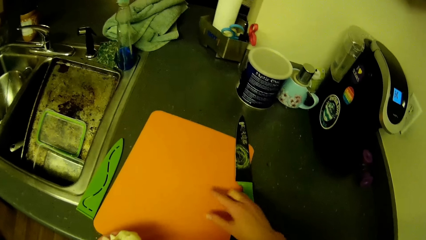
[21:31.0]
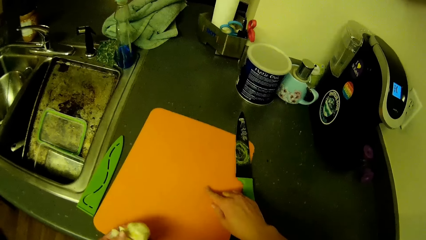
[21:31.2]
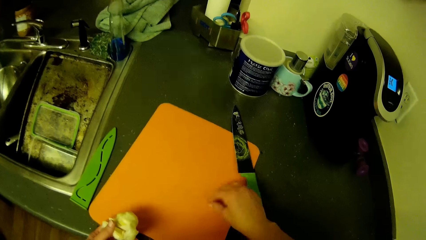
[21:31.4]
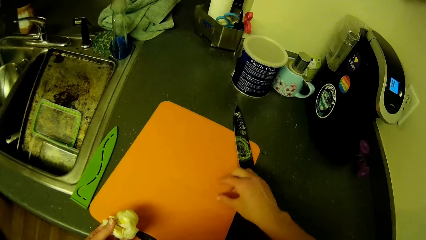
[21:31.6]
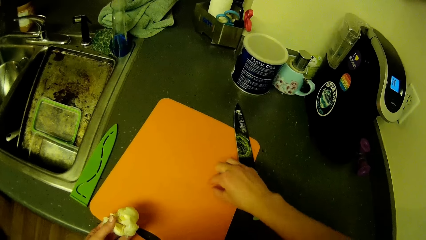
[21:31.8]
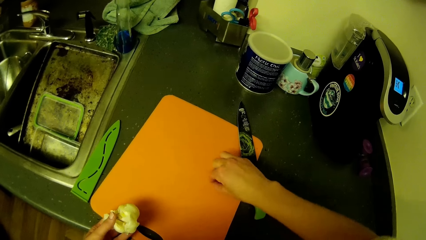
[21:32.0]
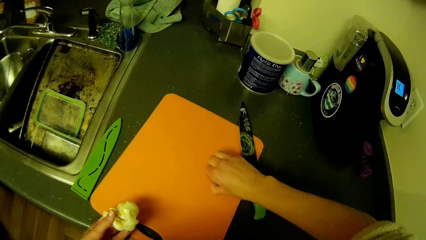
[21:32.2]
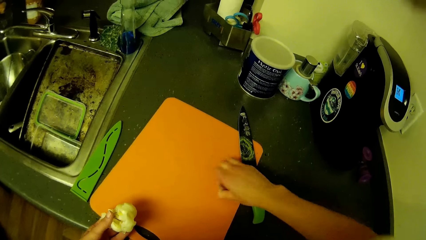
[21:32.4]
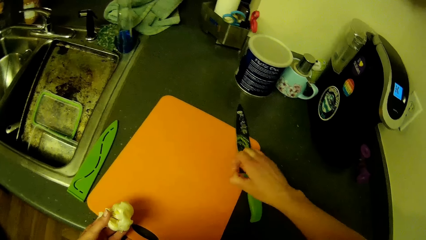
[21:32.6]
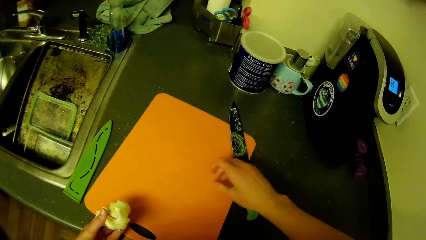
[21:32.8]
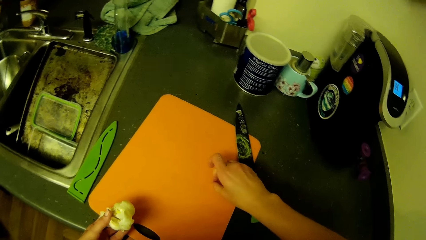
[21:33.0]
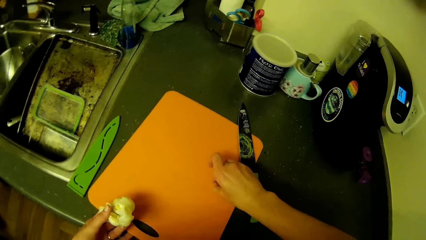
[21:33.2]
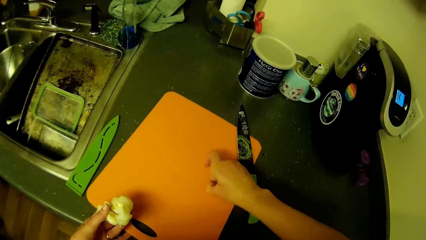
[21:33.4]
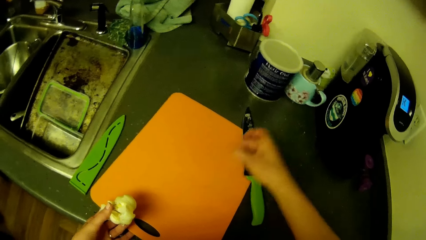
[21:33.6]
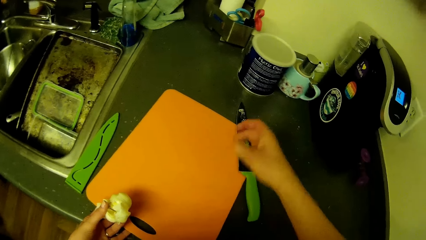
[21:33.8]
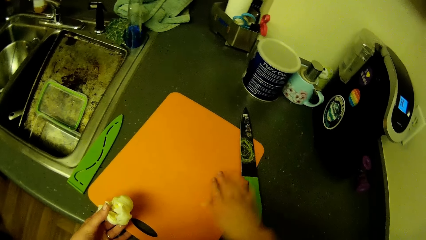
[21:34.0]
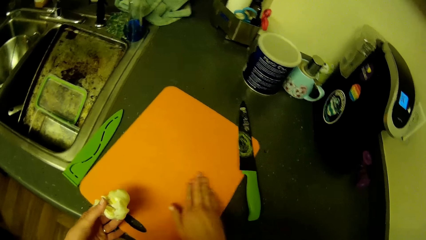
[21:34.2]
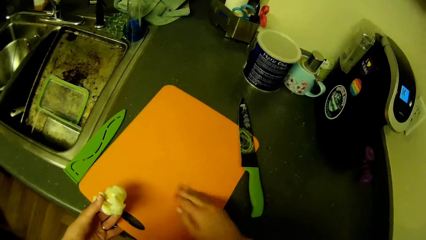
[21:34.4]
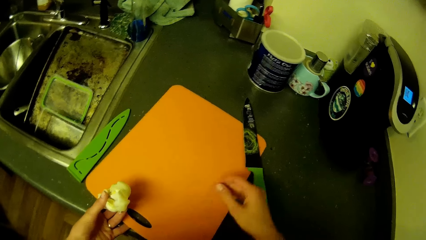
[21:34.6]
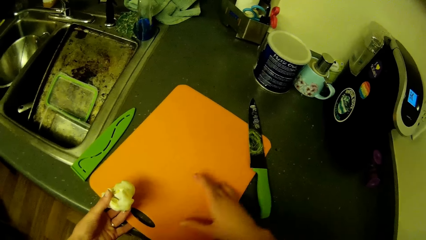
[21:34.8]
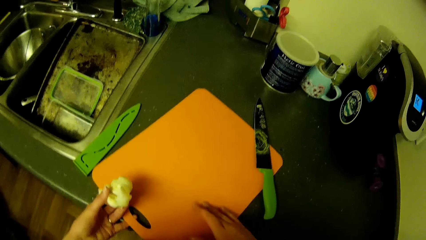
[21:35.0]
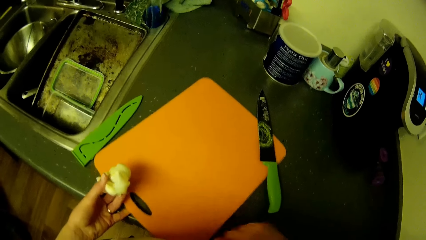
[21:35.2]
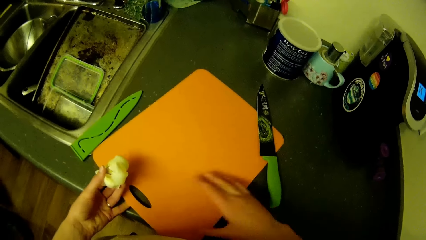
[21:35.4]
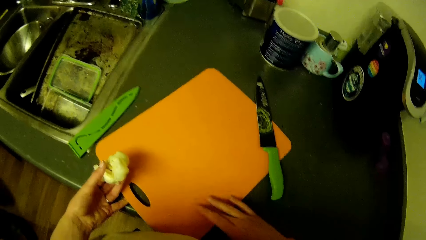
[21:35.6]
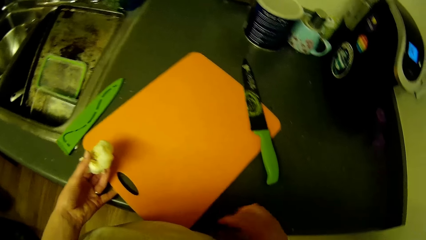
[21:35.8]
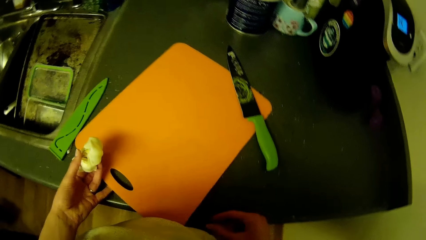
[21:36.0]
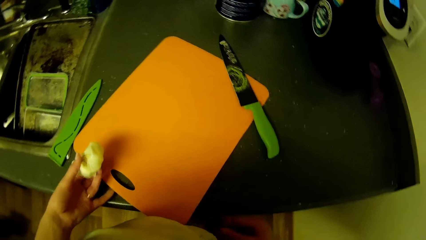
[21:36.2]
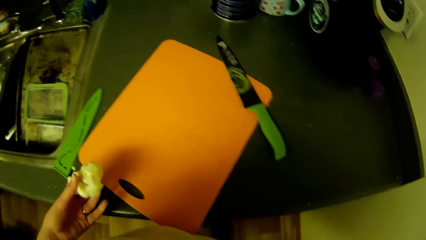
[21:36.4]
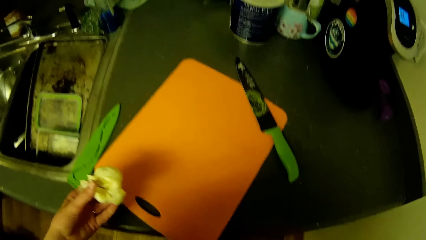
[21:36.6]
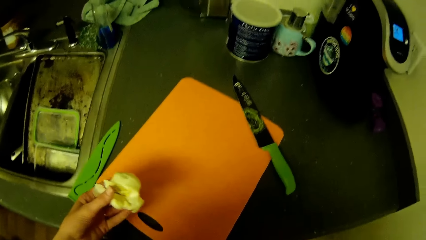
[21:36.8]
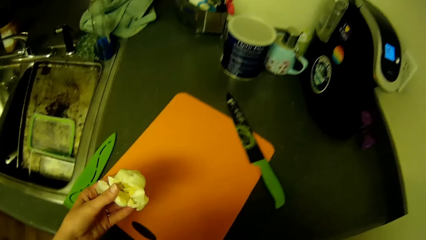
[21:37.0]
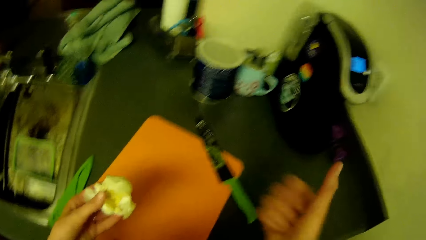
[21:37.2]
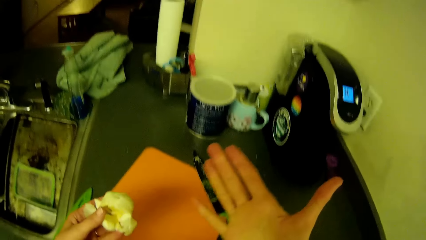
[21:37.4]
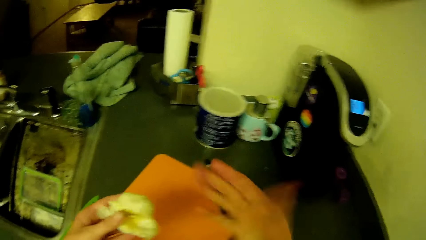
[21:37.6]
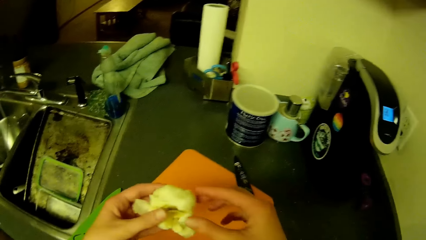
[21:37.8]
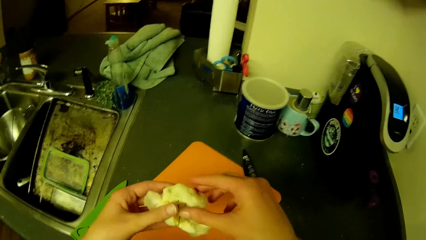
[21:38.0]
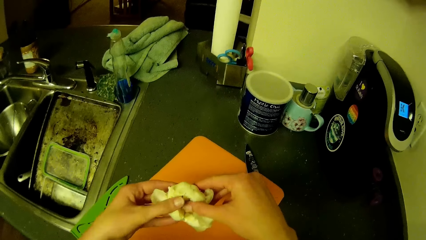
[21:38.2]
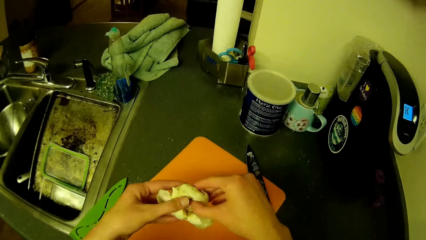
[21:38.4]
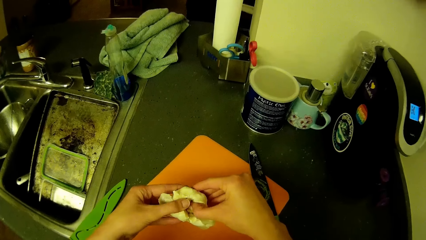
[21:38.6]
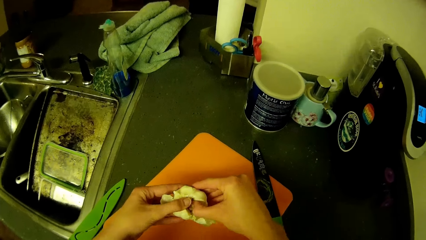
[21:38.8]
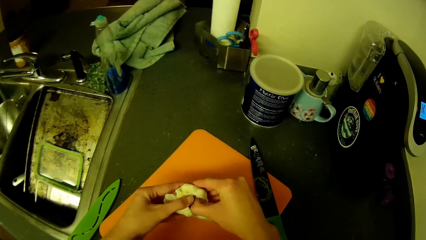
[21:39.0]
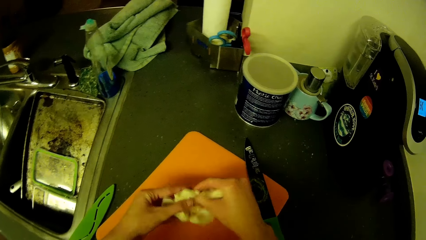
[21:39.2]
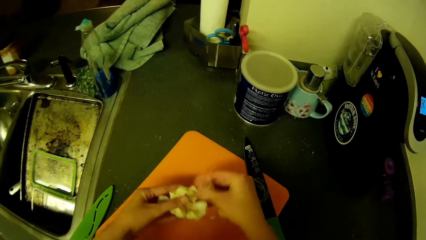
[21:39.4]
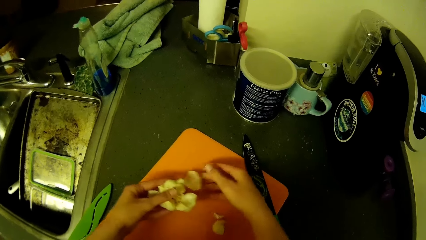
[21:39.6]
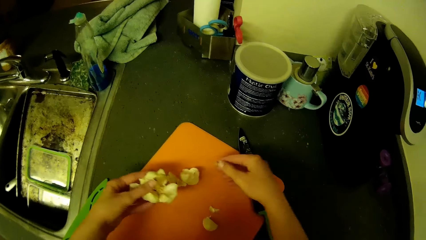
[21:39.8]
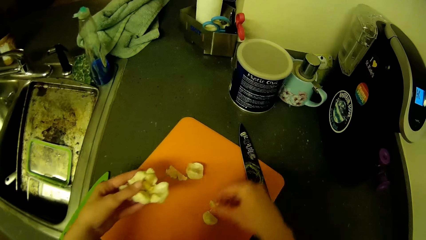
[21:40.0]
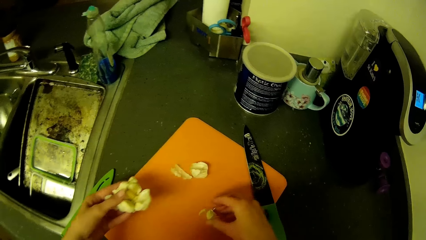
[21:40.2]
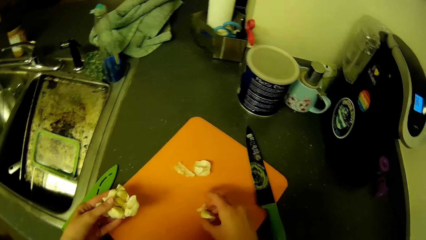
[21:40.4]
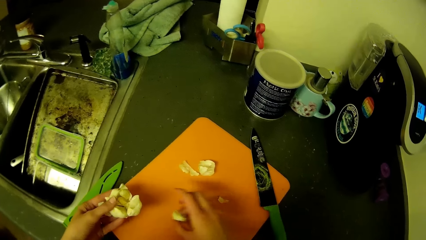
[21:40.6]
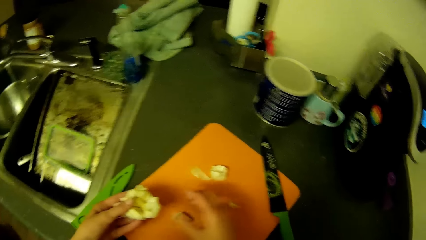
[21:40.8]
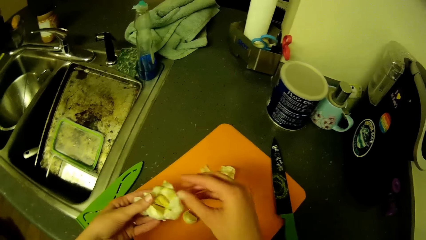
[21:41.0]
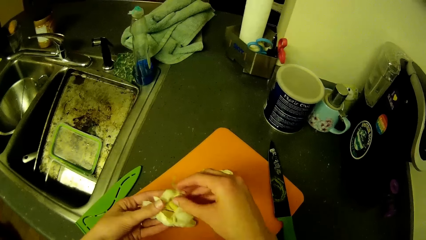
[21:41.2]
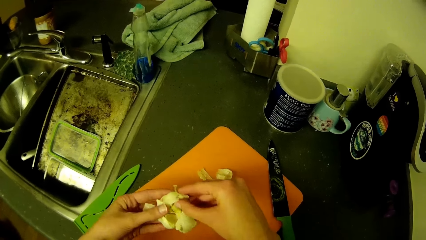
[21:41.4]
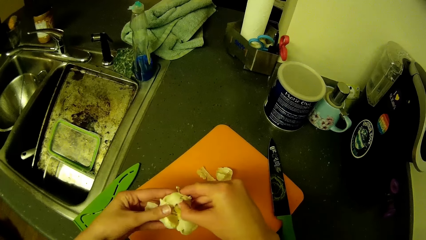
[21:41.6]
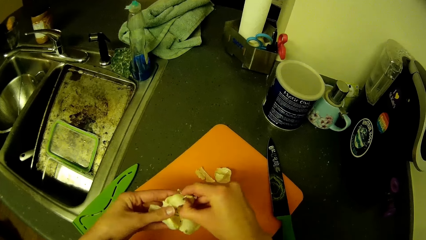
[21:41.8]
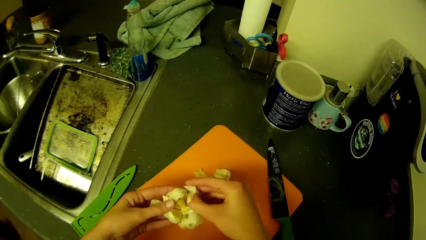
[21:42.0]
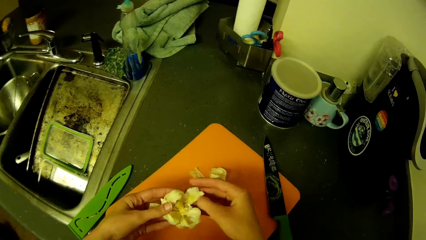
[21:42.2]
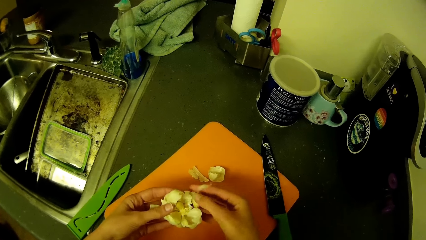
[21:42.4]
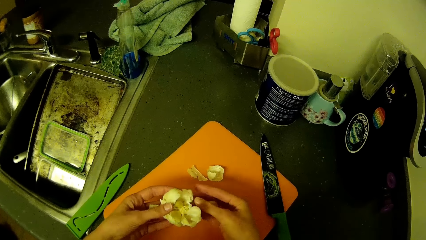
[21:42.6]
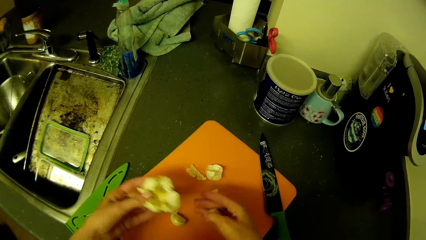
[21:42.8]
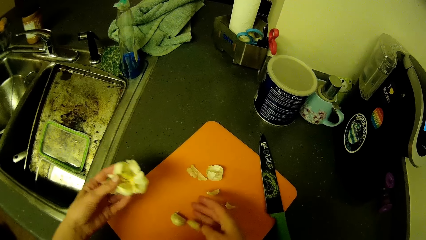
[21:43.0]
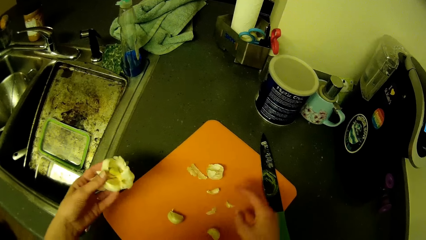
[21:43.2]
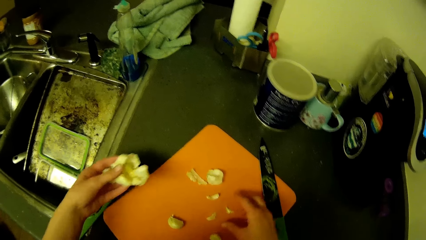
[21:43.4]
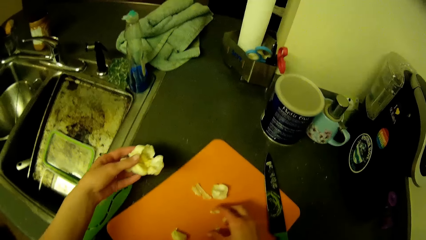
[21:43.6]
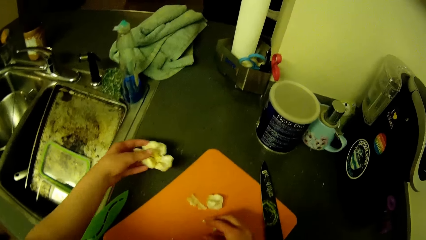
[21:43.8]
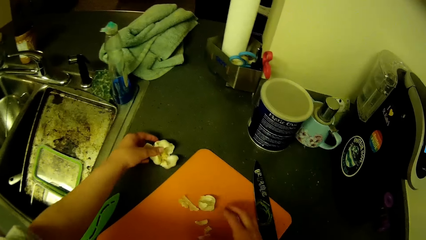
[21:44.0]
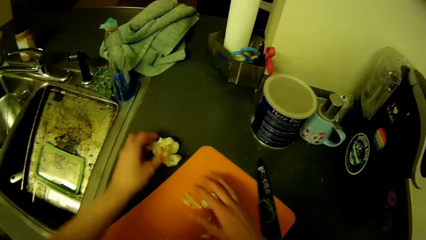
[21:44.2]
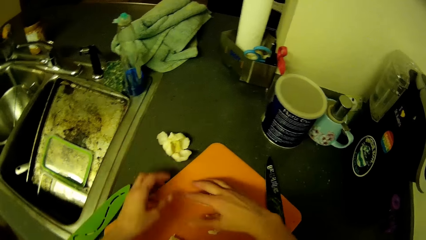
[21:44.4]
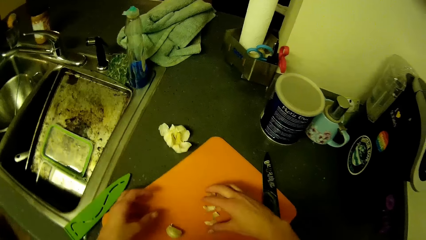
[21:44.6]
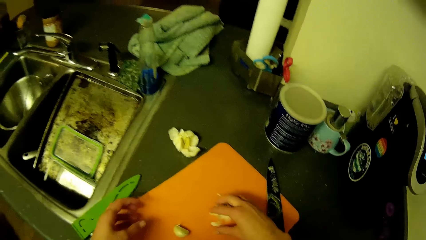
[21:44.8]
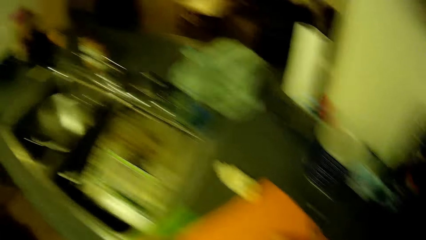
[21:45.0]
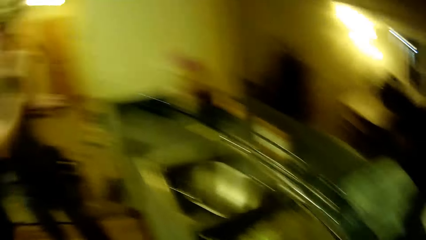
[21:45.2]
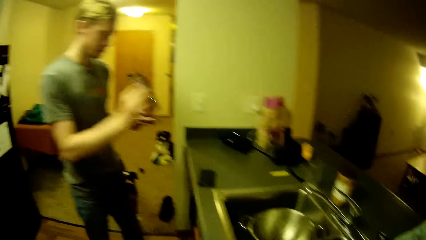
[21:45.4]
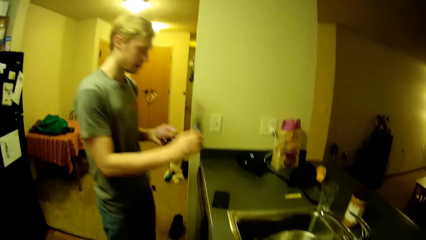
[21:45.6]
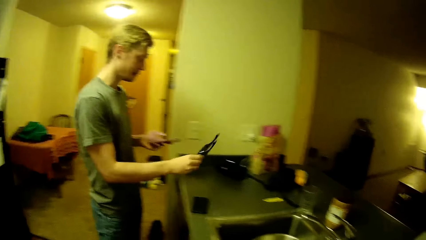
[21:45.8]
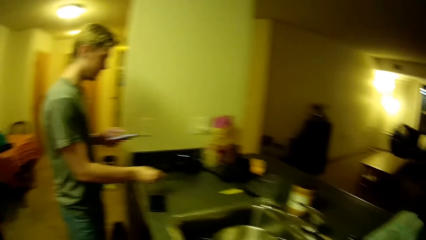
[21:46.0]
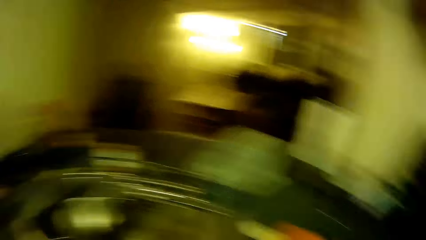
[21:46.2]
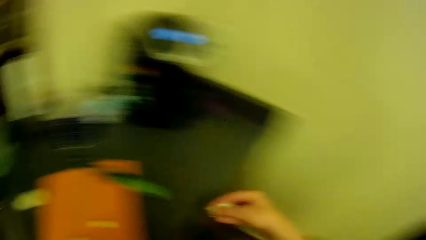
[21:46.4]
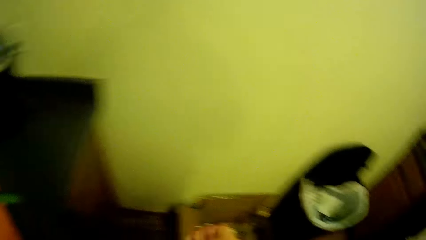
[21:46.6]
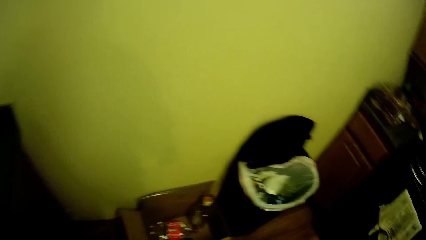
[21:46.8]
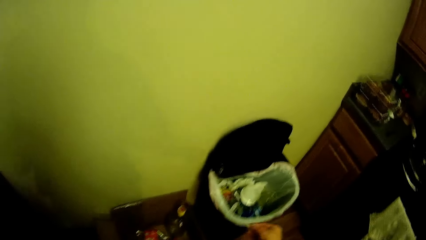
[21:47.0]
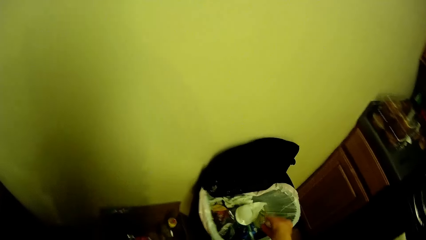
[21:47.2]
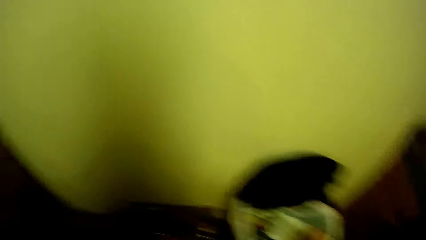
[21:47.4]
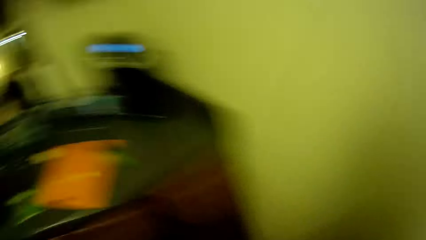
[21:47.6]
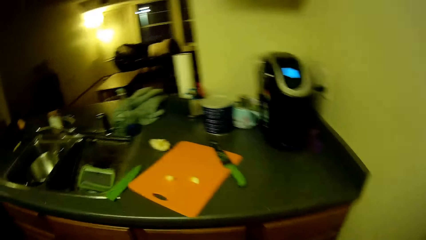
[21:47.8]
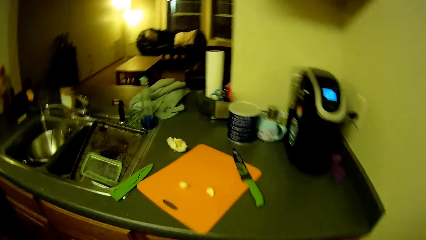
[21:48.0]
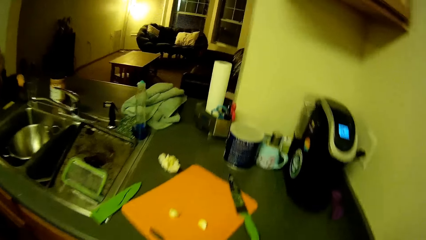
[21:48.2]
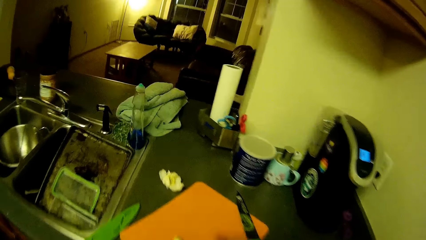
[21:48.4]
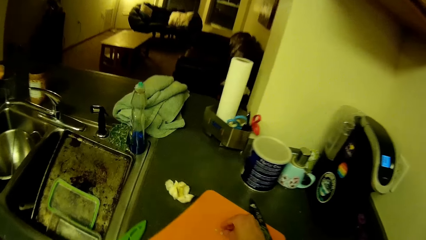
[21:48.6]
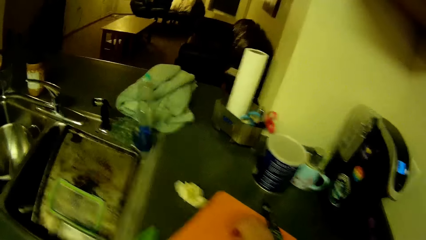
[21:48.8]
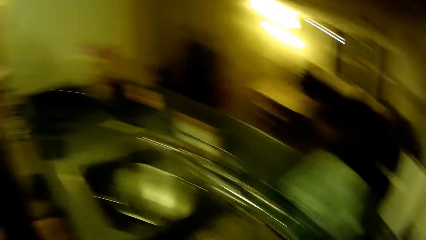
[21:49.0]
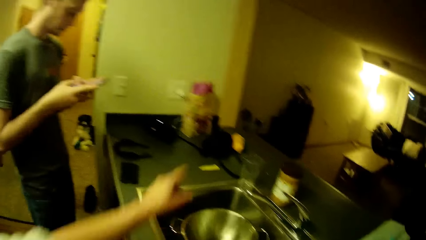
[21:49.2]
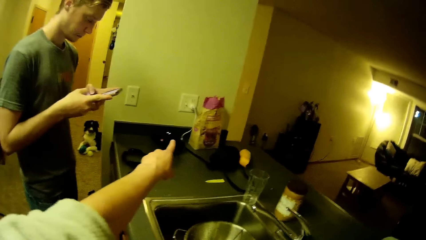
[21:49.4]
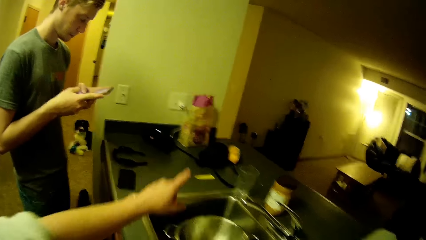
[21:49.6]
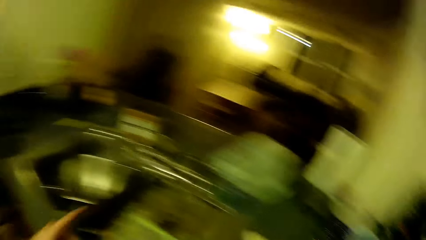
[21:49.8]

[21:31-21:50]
The camera wearer holds a garlic. She checks the hands. She breaks out two parts from the onions or garlic with her hands. She puts the cloves on the chopping board. She drops the onions in her left hand on the slab. She picks the dirt off the chopping board with her right hand. A man puts something in the sink. The camera wearer drops the dirt into the bin. She makes a hand gesture towards the man.
